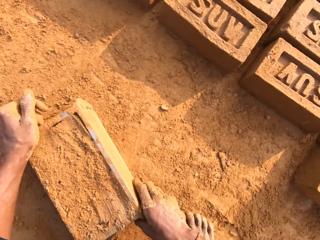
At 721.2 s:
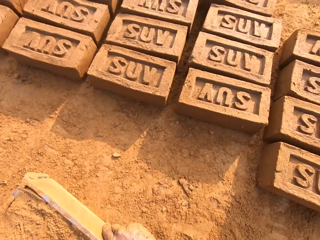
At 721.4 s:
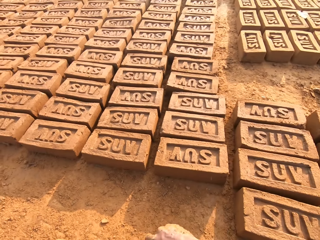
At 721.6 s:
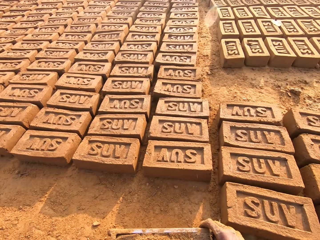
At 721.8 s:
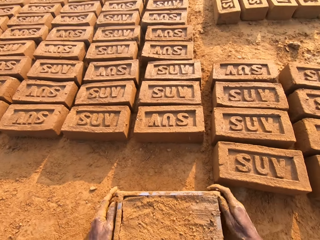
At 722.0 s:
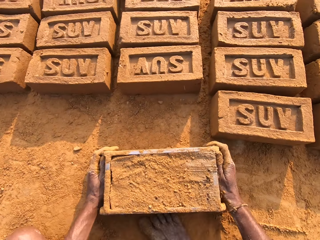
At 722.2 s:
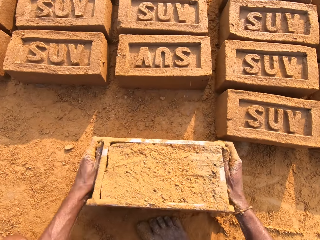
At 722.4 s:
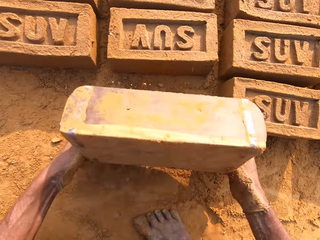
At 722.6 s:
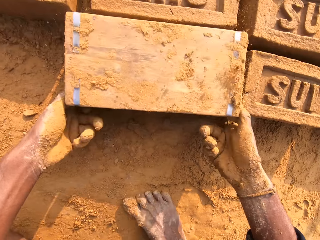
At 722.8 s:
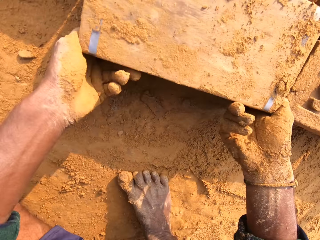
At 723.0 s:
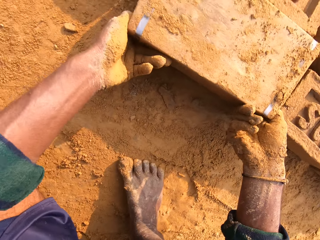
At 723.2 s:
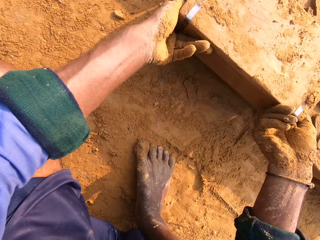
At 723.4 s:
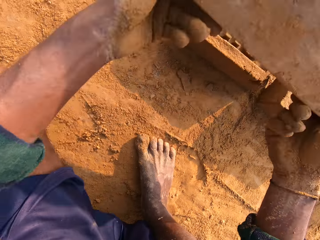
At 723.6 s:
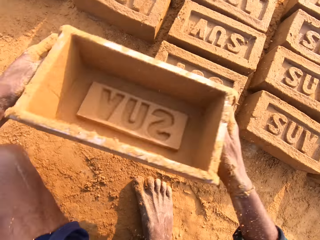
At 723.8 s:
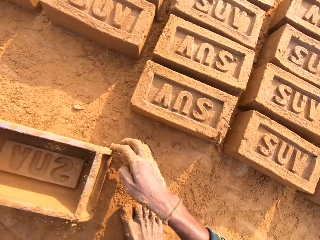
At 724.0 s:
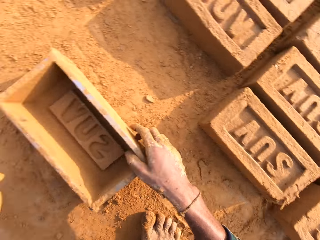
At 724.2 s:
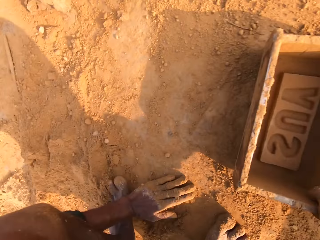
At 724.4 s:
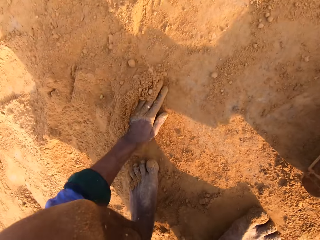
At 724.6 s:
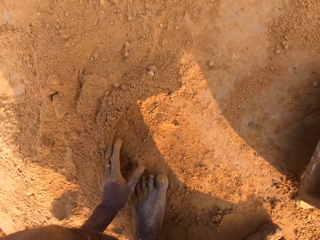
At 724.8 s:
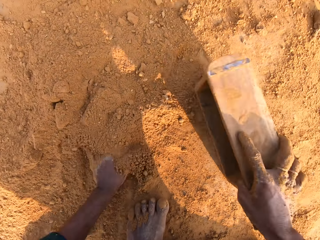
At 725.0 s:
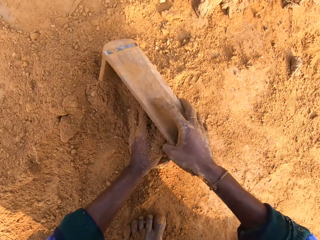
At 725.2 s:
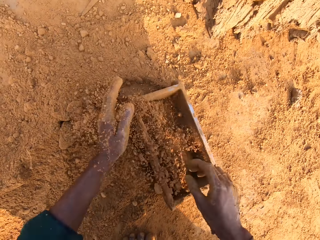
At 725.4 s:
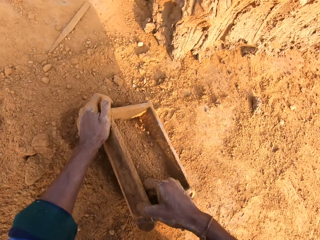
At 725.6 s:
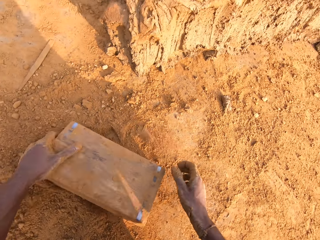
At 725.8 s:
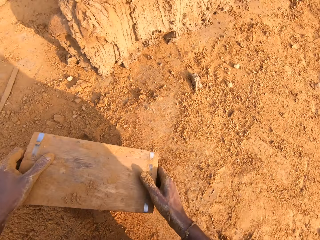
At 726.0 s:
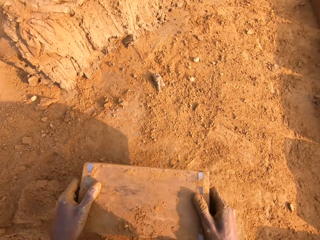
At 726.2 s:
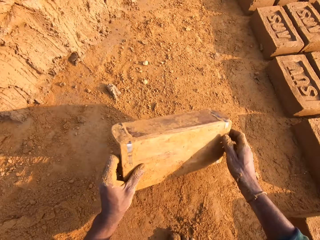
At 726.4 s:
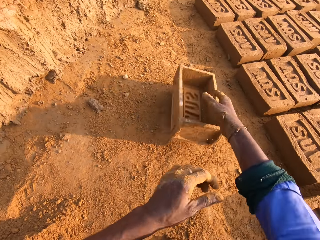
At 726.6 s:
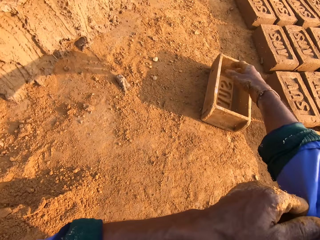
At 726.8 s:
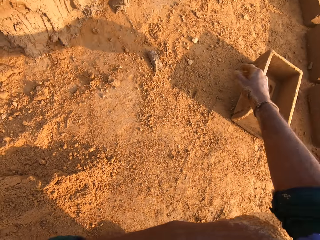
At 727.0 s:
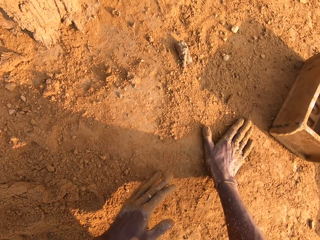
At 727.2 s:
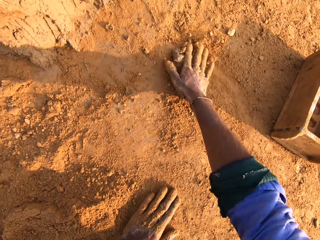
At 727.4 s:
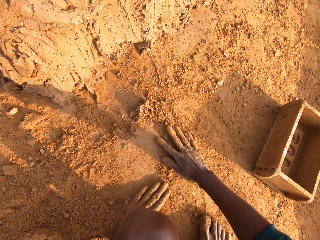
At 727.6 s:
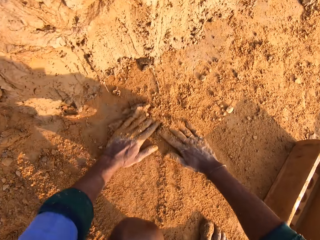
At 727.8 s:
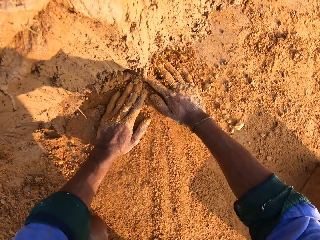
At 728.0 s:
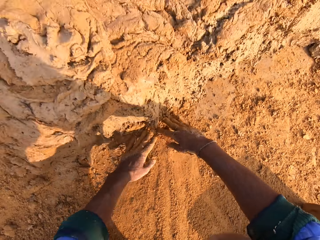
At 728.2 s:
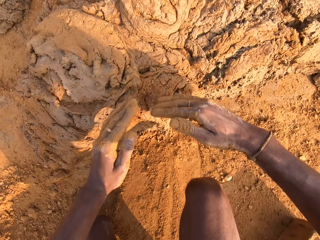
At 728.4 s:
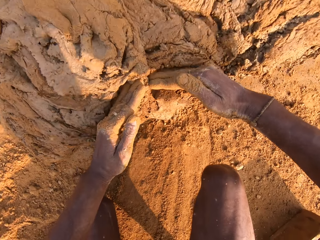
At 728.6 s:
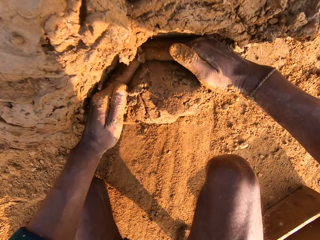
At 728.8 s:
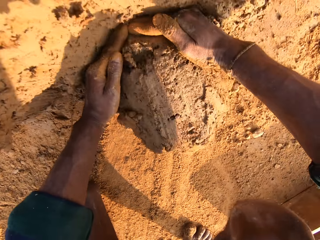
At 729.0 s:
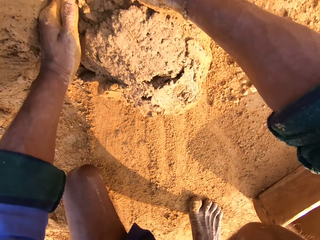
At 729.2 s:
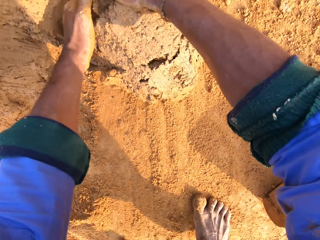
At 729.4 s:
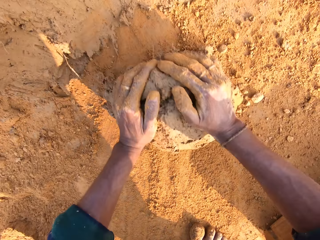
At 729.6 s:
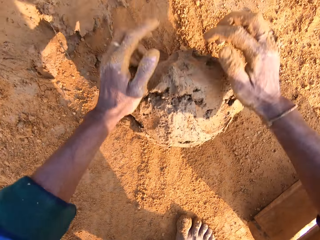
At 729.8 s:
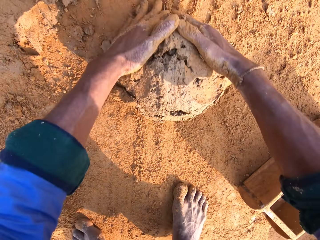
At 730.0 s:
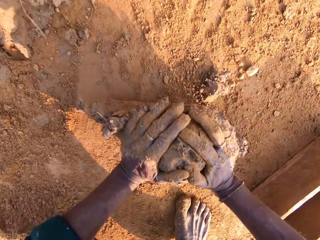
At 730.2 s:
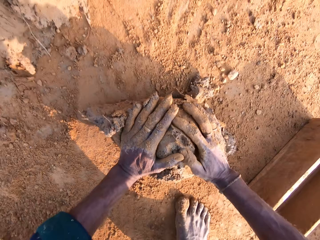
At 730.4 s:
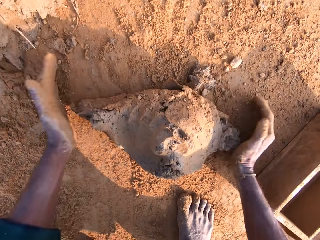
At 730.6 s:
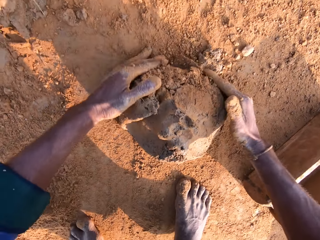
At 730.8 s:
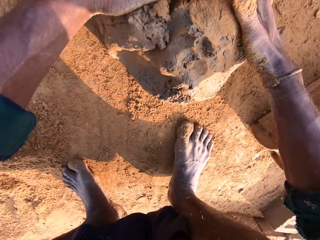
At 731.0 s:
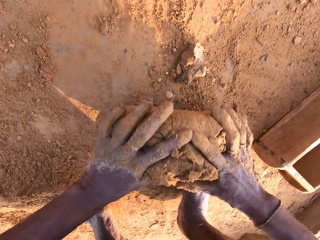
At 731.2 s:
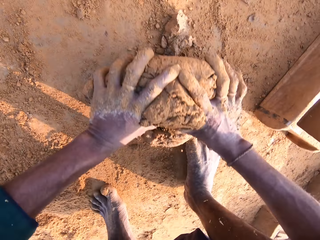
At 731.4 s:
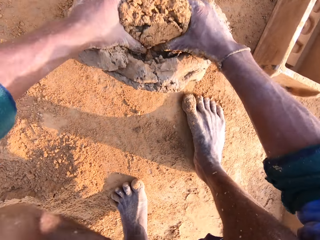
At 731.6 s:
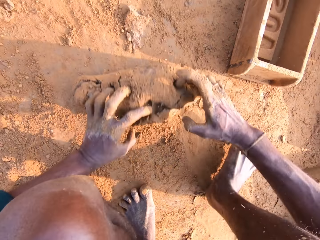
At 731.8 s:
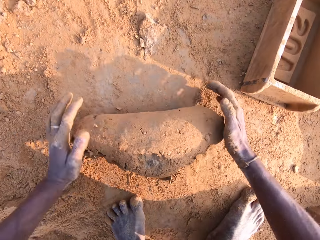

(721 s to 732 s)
The camera wearer covers a brick mold or brick box with soil. They sprinkle soil on the clay in the box. They flip around the brick mold on the ground. They put soil in the brick box. They collect soil with the brick mold. They pour soil on the ground. They rub hands in the soil. They scoop molding clay with hands. They mold the clay on the ground.

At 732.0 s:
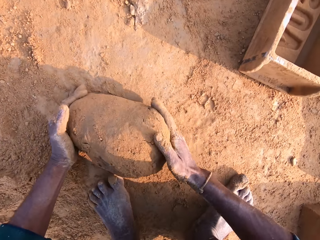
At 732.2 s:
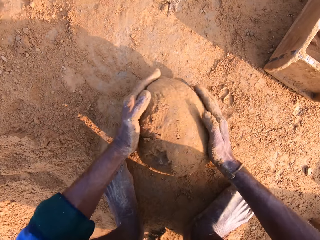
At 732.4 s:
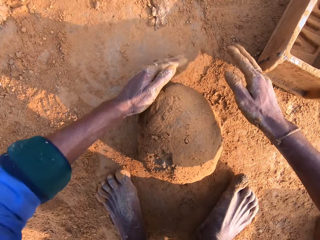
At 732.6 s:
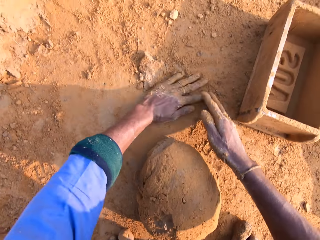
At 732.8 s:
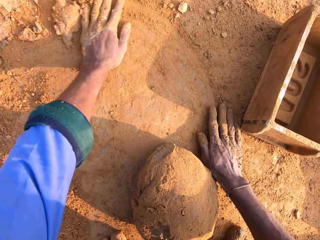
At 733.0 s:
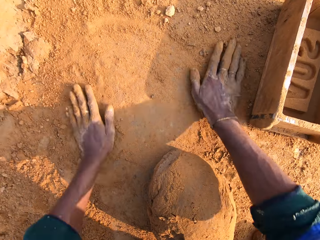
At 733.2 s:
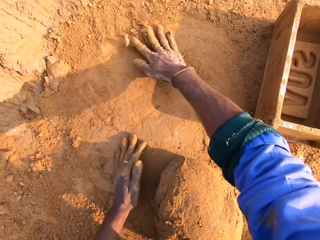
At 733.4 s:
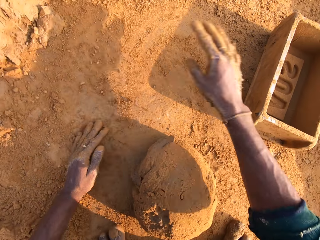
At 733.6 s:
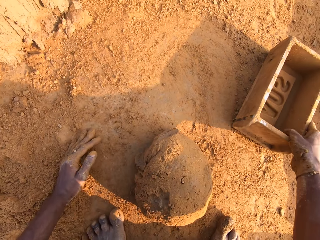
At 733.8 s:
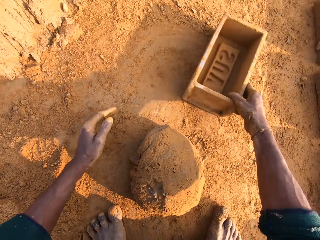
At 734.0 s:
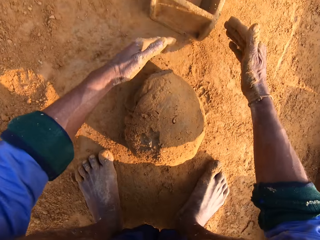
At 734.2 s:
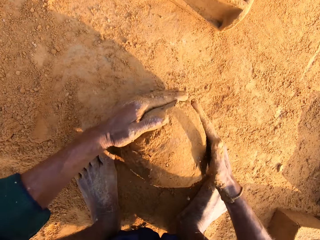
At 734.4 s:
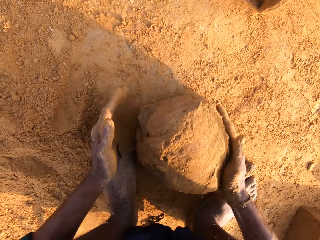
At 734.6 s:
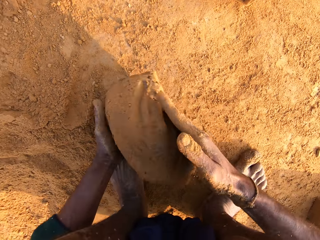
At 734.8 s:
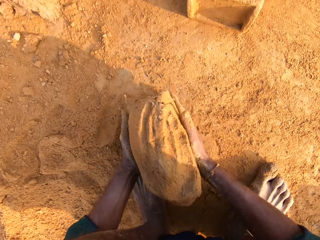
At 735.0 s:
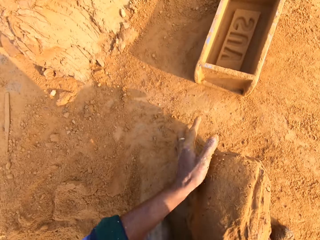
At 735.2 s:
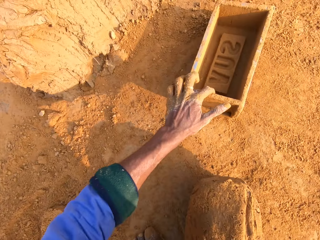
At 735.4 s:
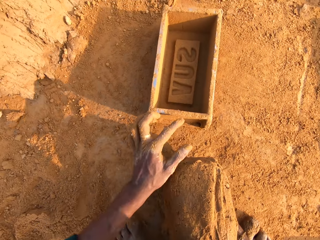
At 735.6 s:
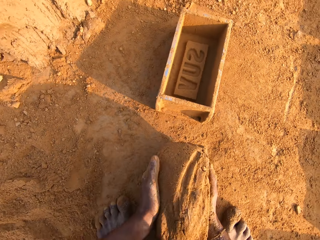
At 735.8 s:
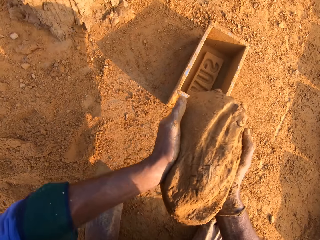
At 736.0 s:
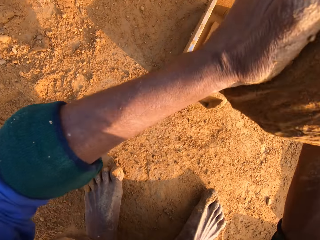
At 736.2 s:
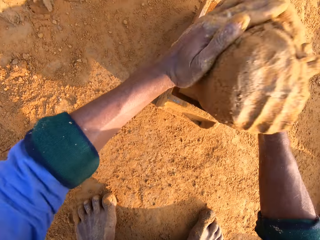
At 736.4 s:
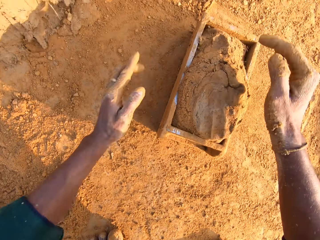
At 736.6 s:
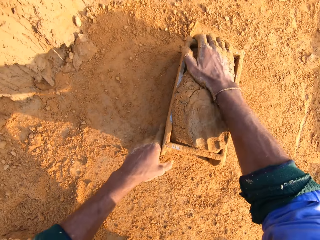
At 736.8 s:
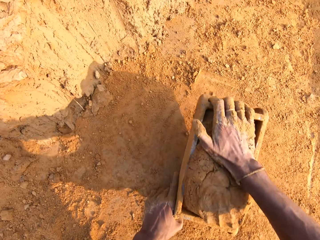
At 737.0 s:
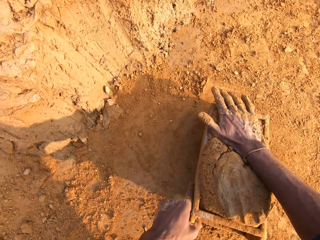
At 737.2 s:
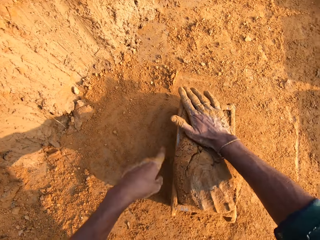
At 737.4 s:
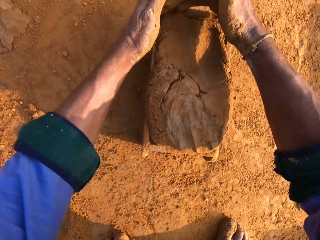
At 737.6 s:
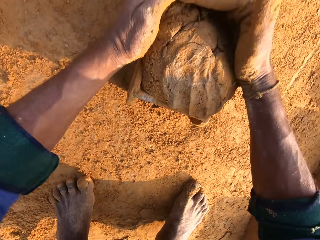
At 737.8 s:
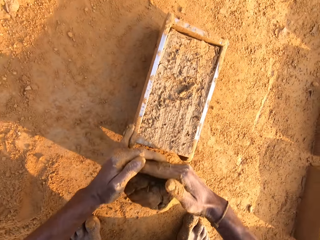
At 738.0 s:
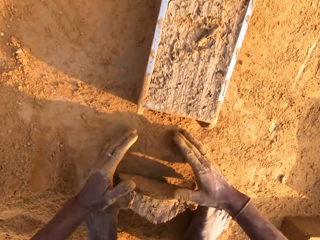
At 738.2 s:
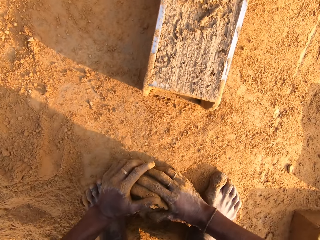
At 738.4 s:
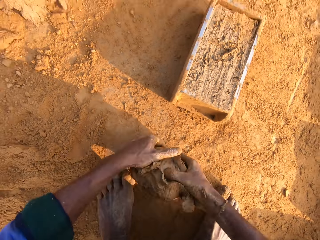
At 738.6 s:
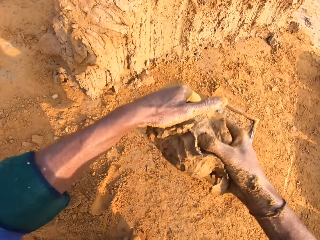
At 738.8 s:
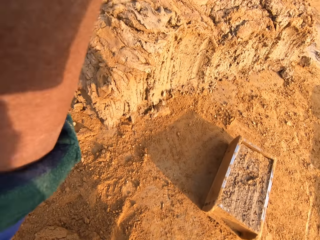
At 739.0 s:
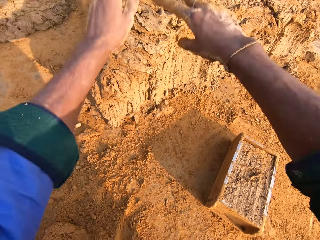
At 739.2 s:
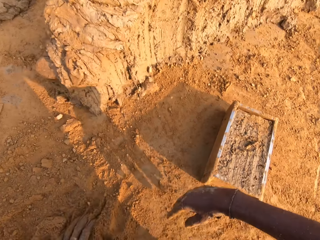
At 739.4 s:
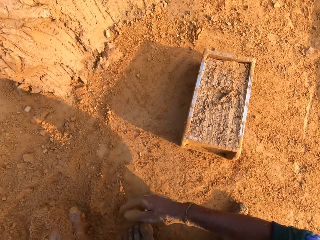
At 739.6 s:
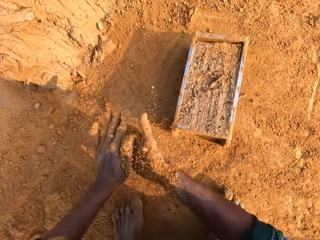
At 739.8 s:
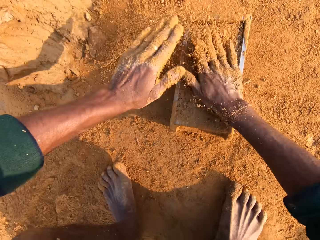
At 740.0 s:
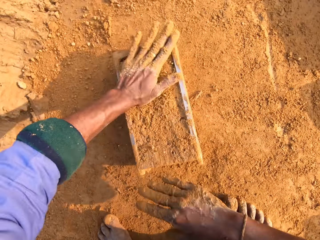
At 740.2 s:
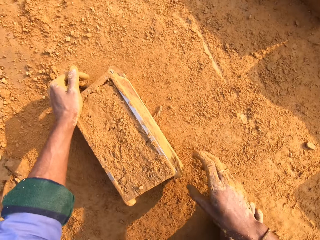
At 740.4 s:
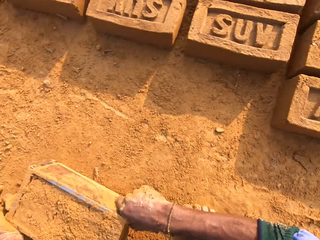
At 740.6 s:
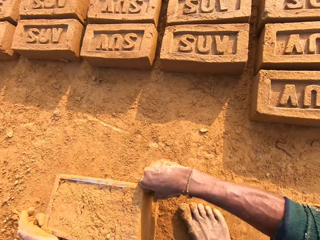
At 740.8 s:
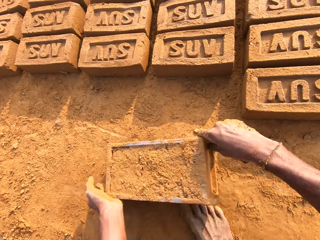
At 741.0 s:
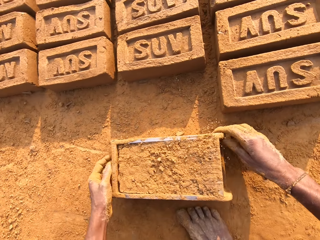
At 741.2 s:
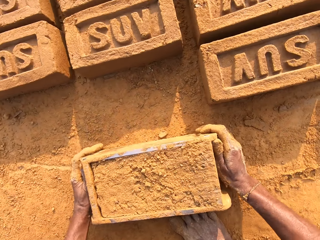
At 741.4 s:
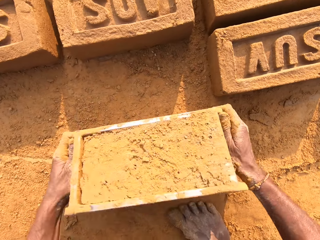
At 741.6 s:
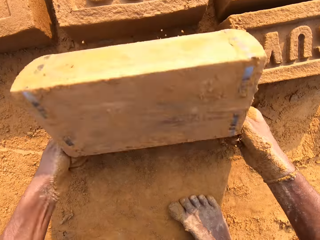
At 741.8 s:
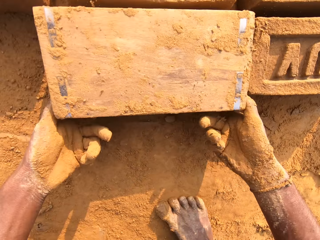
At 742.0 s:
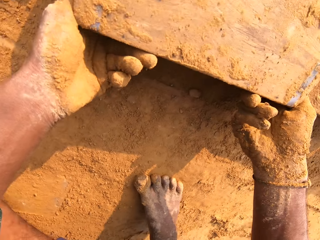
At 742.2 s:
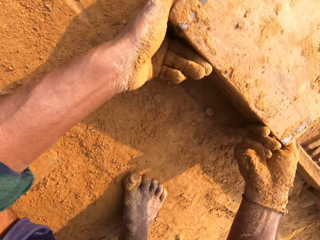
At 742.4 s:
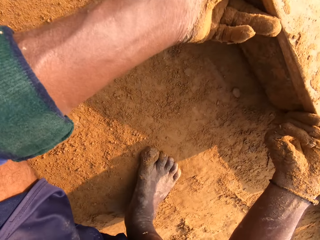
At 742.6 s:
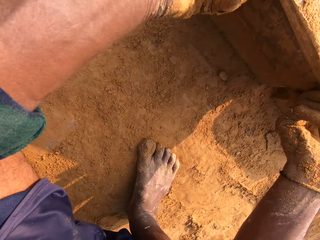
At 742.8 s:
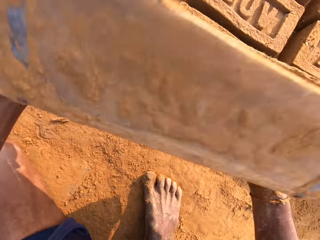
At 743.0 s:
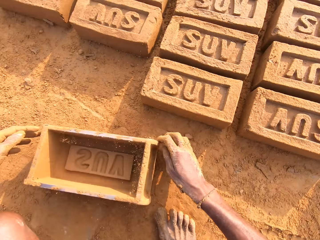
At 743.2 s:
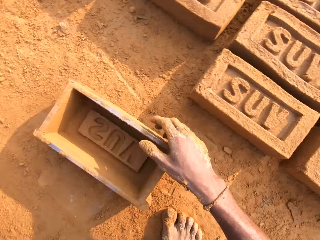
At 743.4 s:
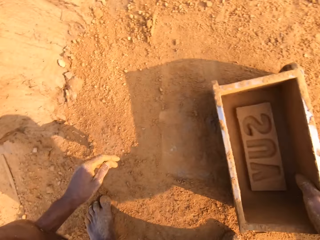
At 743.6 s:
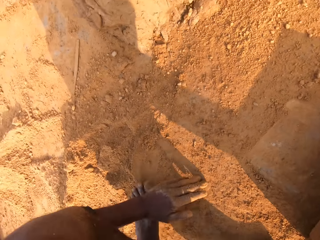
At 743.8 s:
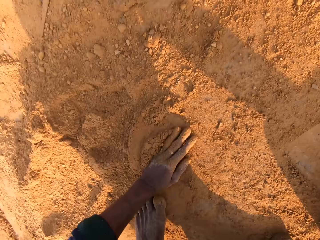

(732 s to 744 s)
The camera wearer rolls molding clay on the ground. They rub hands in the soil. They move the brick box or brick mold closer to them. They put the molding clay in the brick mold. They remove the extra molding clay from the brick mold. They throw the small clay on the bigger clay. They cover the brick mold with soil. They sprinkle soil on the clay in the box. They flip around the brick mold on the ground.
